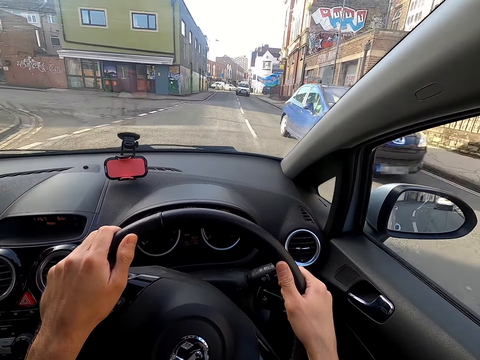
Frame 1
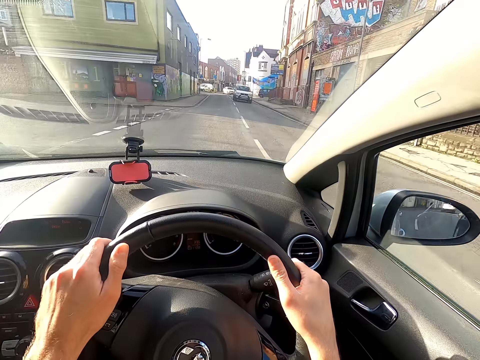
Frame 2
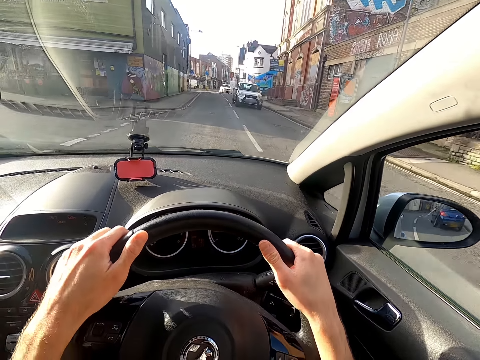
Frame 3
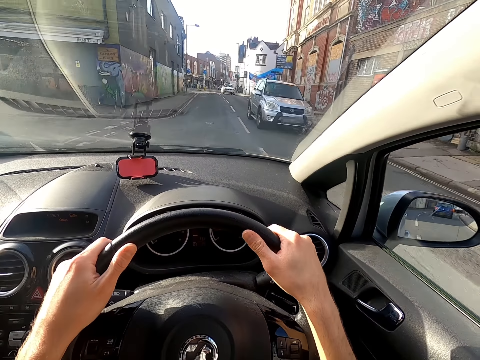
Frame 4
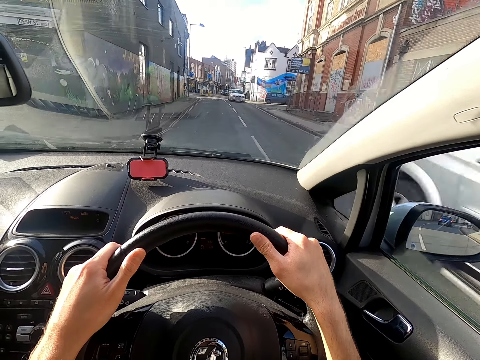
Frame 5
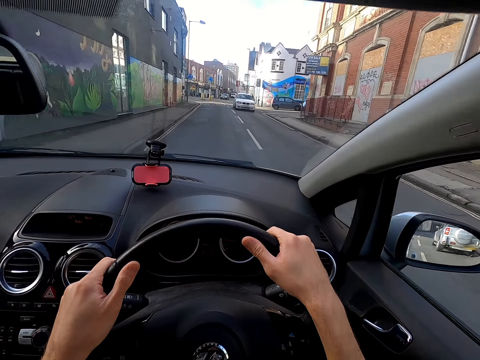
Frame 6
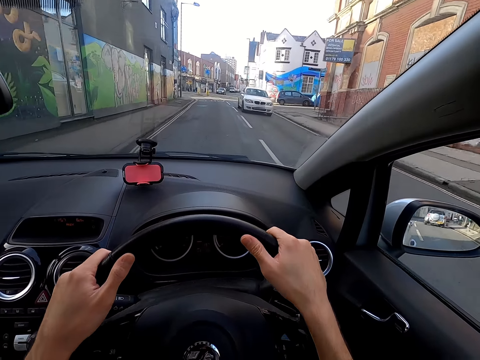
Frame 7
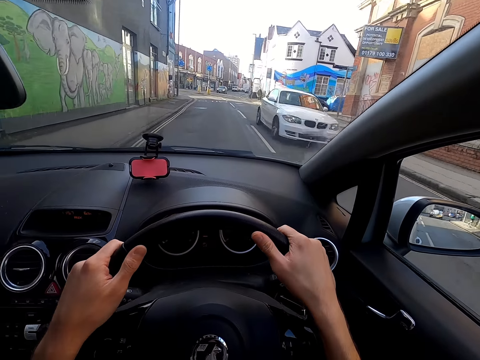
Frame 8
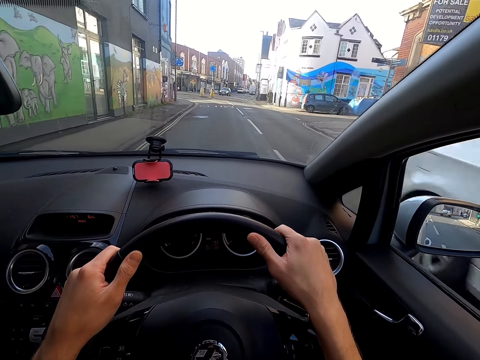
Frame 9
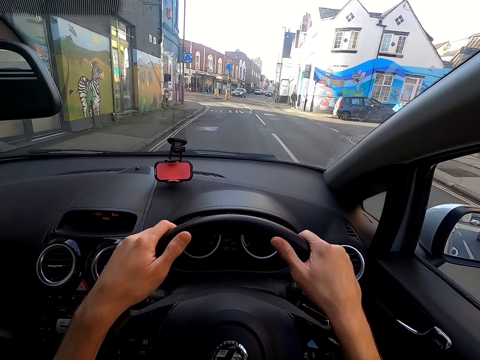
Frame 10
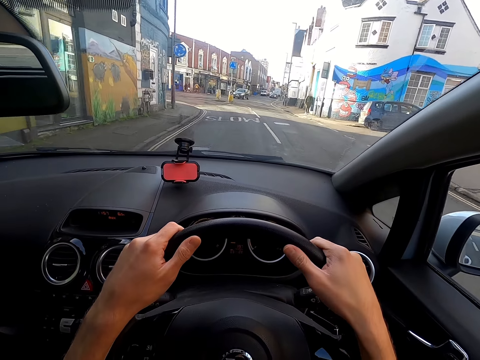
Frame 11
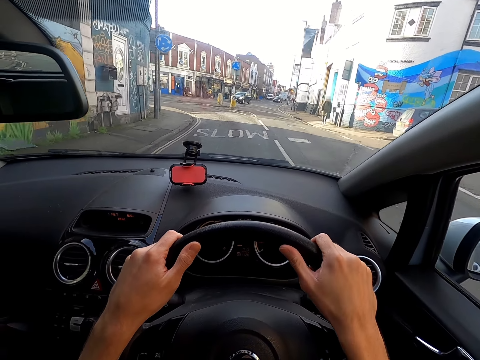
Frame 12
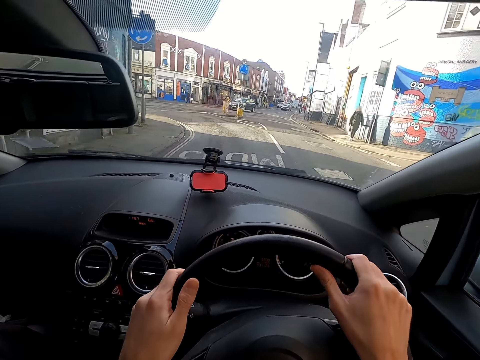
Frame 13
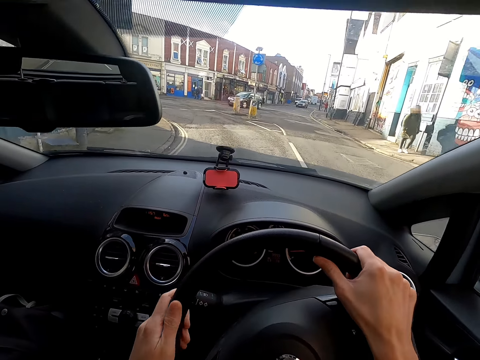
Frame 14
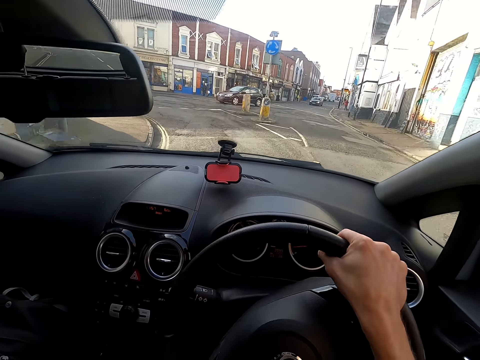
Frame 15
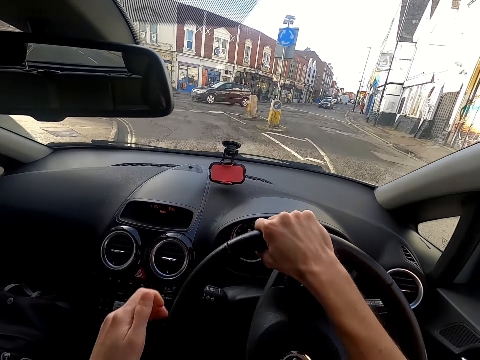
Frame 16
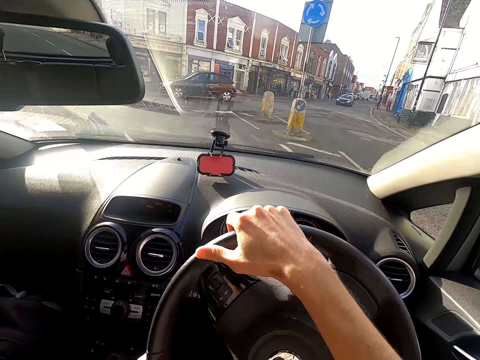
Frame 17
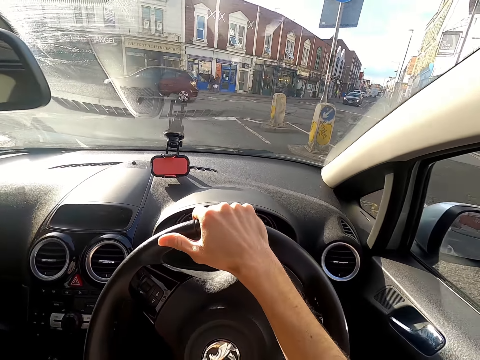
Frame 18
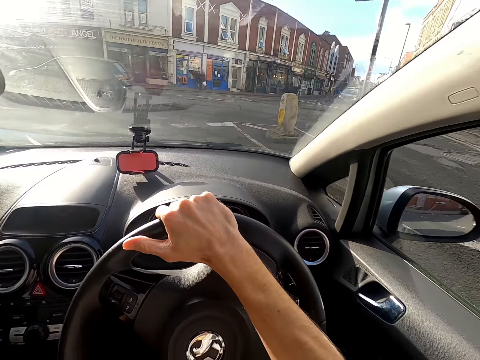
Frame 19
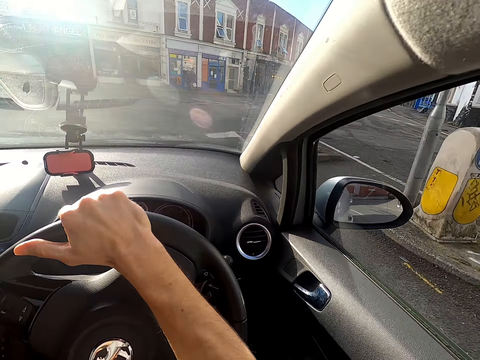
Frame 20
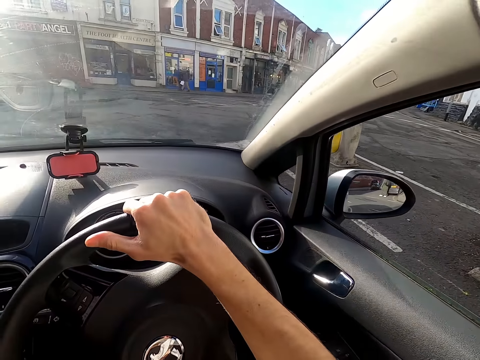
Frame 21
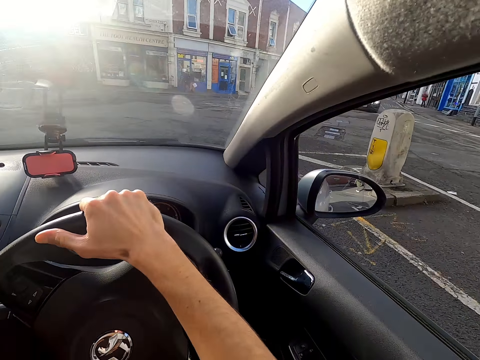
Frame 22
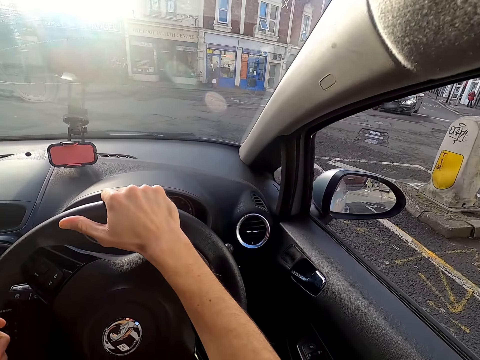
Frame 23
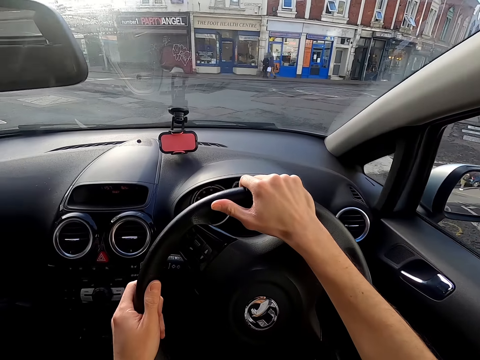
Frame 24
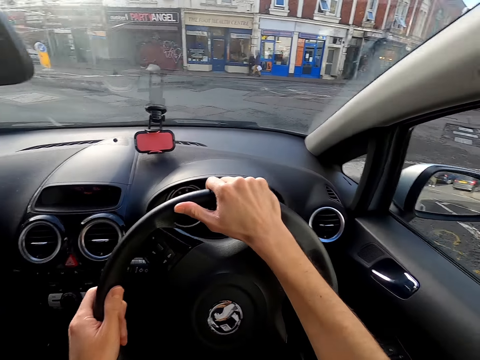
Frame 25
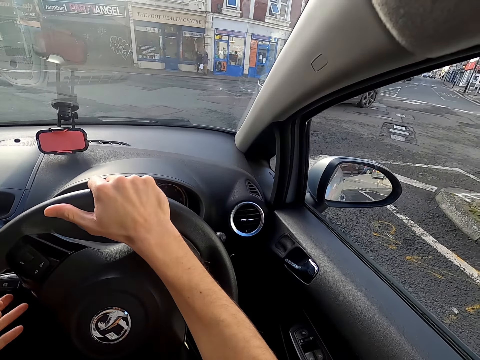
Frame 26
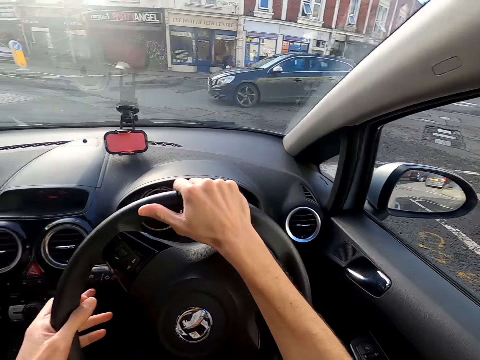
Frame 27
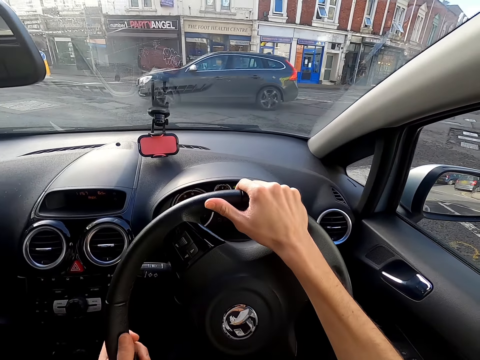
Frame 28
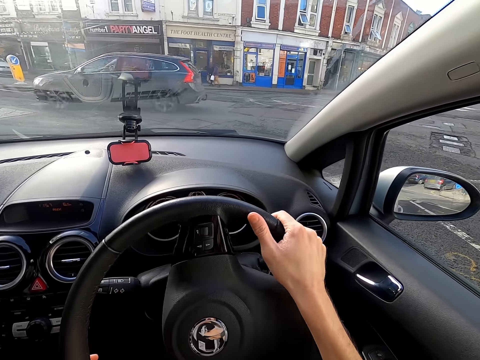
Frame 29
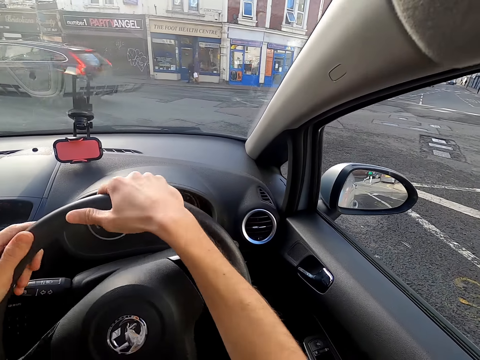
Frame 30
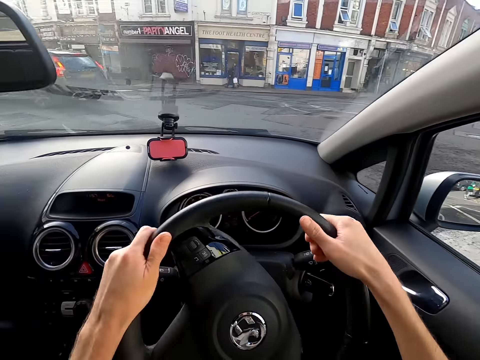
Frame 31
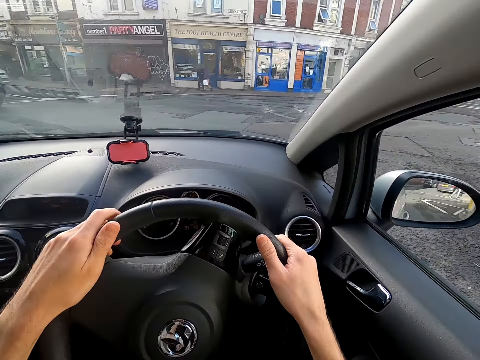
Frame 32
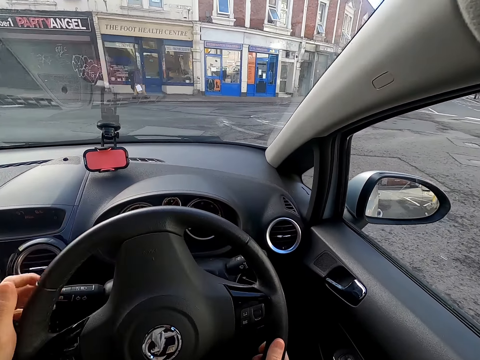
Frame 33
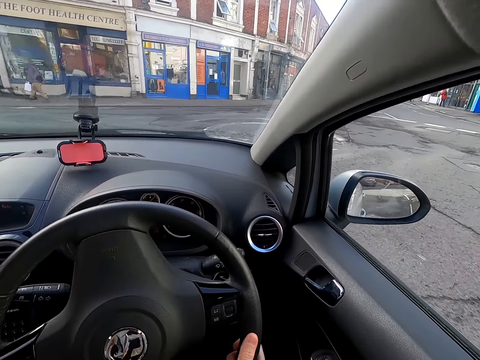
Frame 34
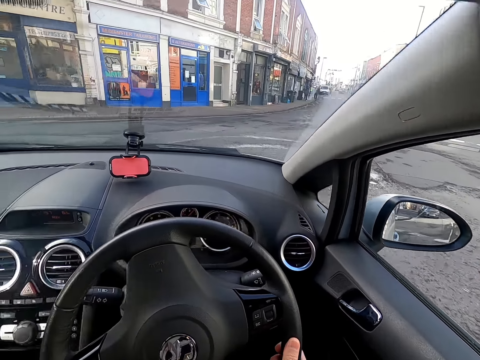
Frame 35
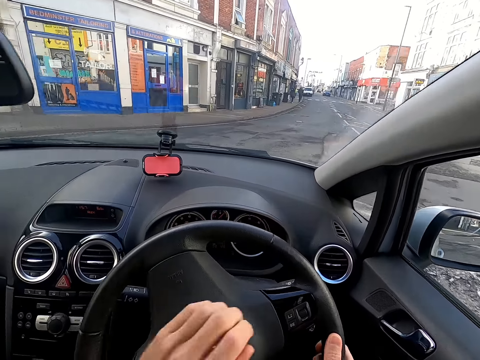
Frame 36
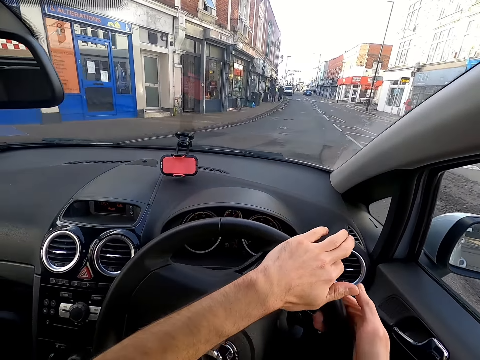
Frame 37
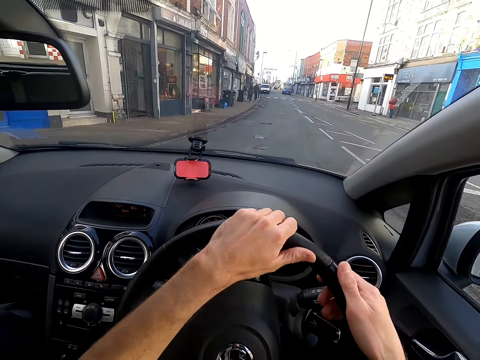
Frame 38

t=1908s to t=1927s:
A blue car drives past the camera wearer. A silver car drives past them. A white car drives past them. A black car drives past them. They drive the car.

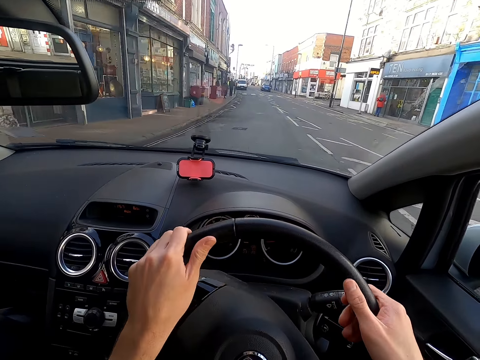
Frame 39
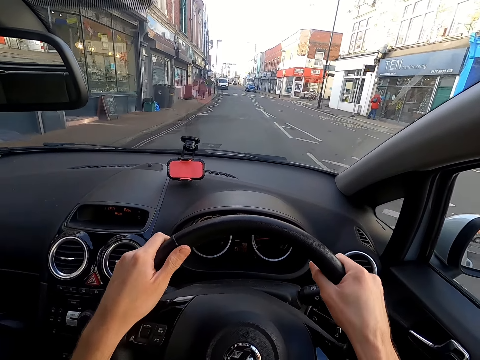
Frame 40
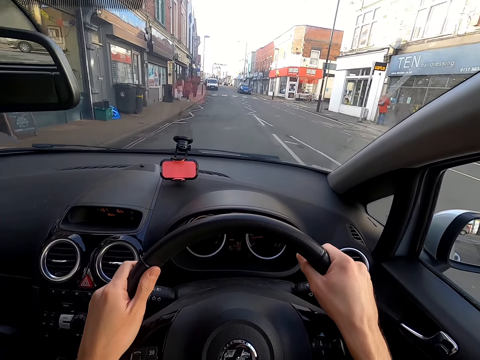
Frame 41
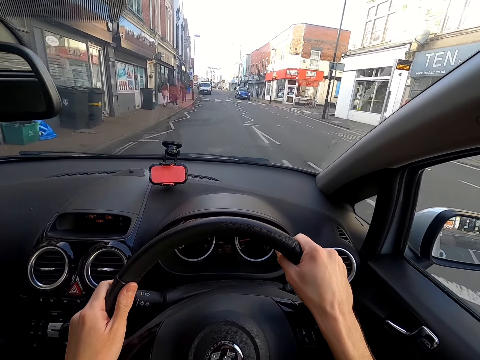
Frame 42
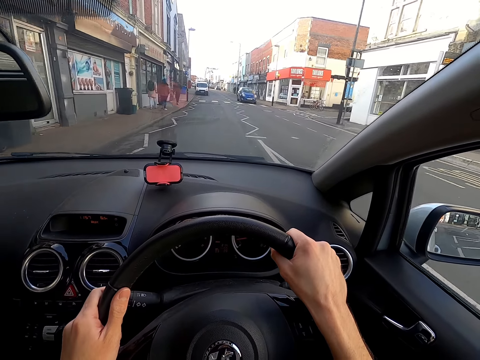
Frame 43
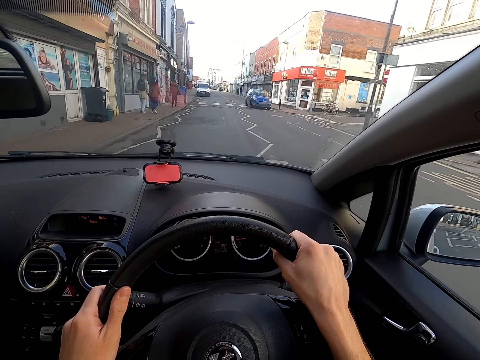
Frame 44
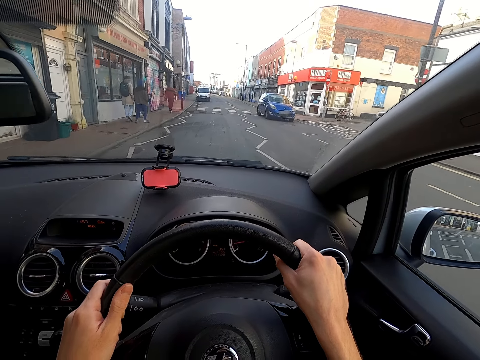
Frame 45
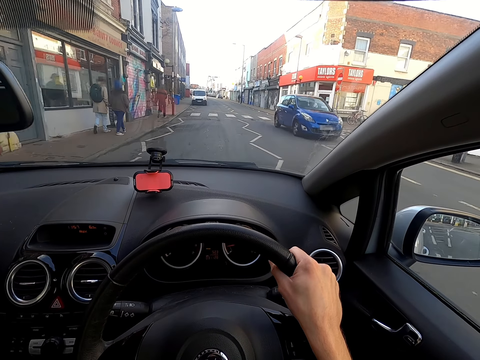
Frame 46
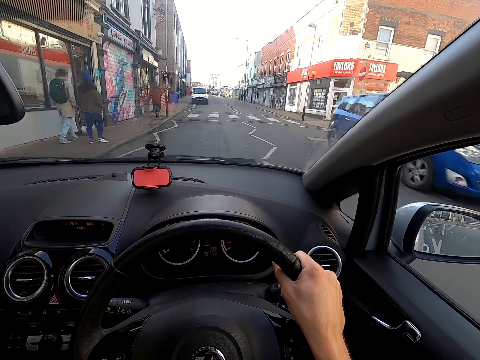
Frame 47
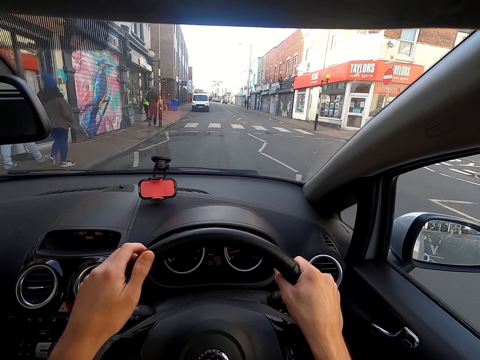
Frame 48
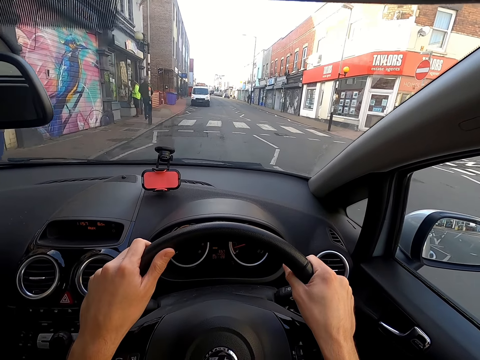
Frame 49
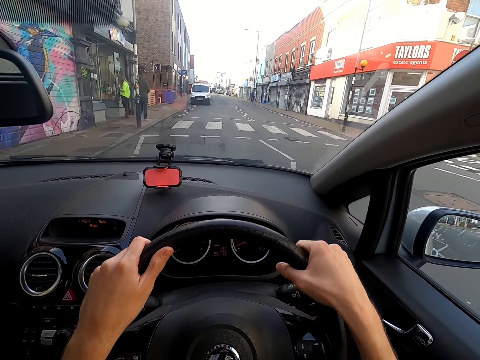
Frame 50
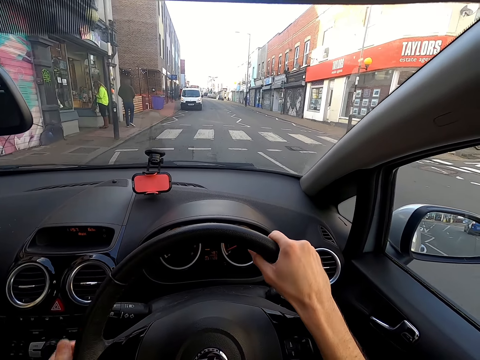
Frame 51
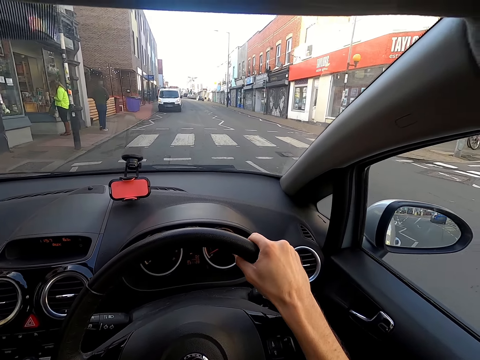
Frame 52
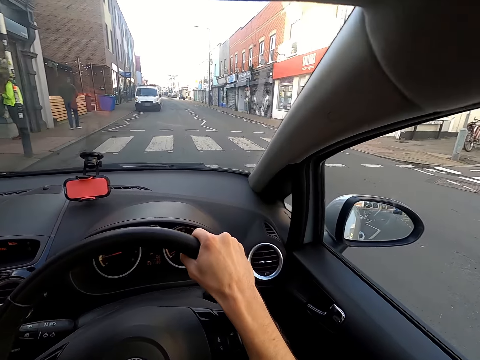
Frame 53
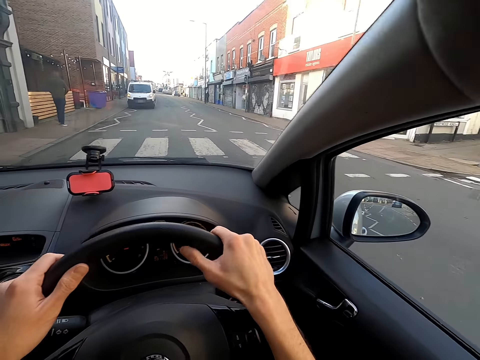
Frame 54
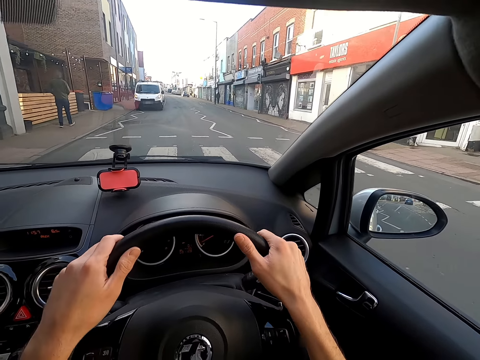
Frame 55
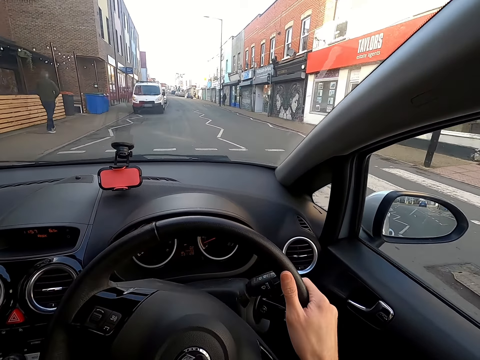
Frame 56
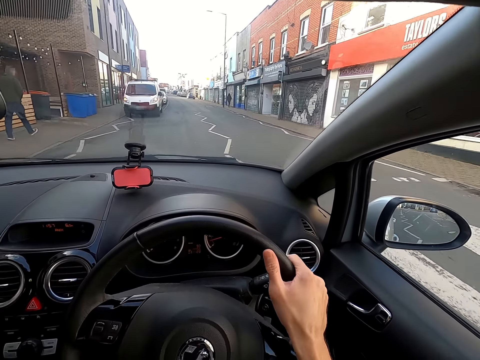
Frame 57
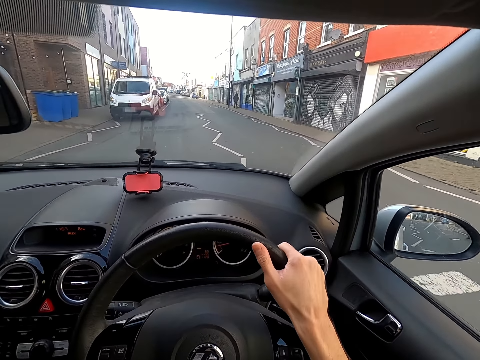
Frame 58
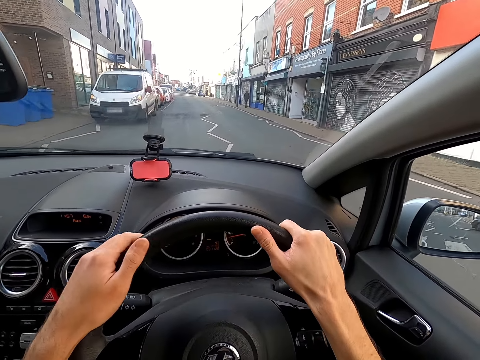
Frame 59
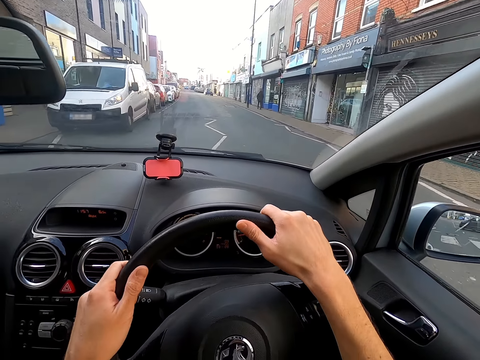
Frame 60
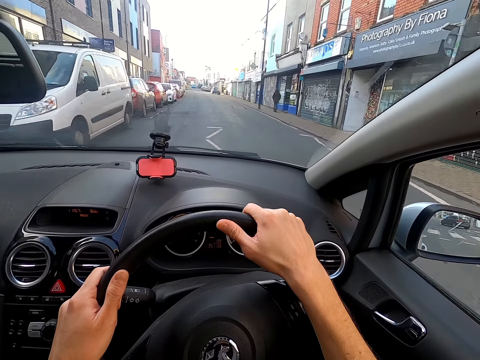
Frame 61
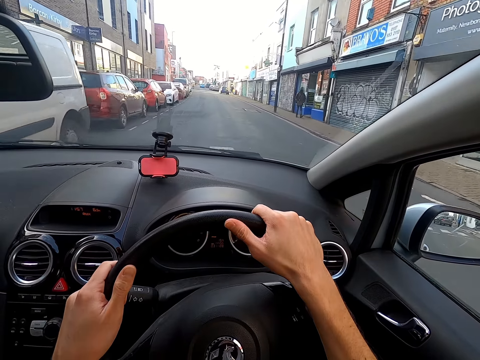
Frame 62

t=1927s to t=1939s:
A blue car drives past the camera wearer.
